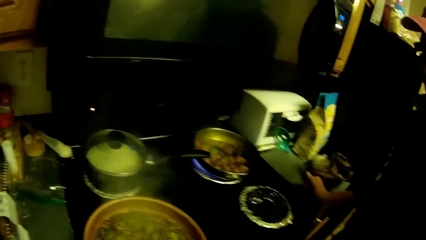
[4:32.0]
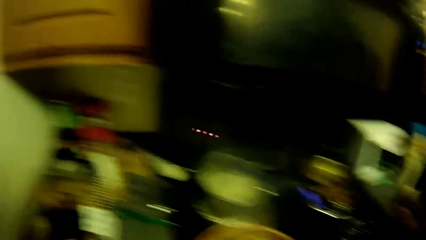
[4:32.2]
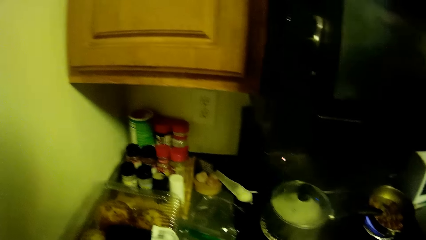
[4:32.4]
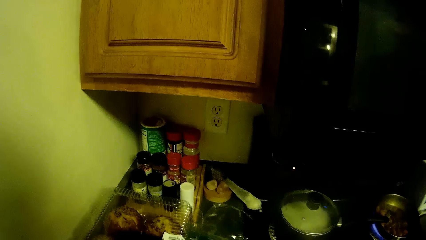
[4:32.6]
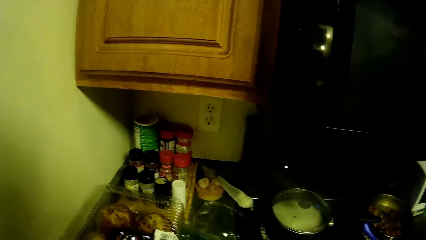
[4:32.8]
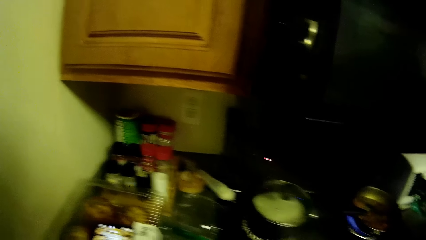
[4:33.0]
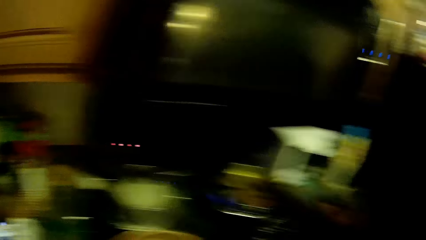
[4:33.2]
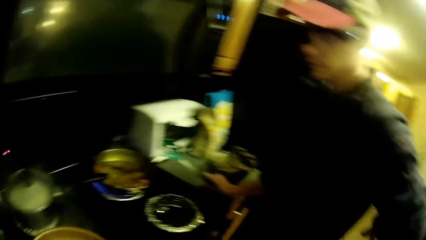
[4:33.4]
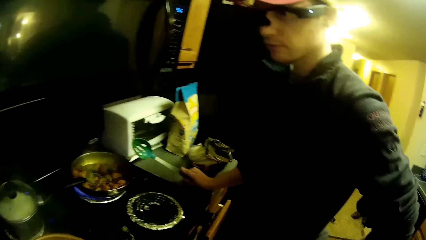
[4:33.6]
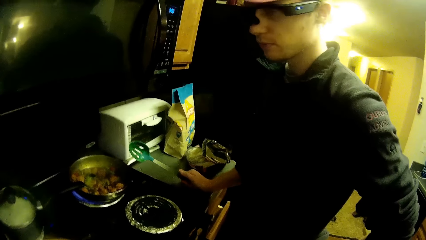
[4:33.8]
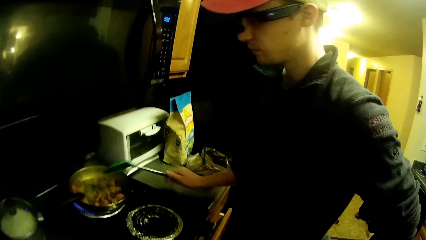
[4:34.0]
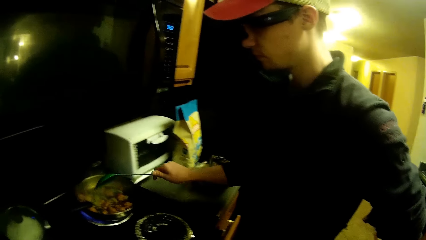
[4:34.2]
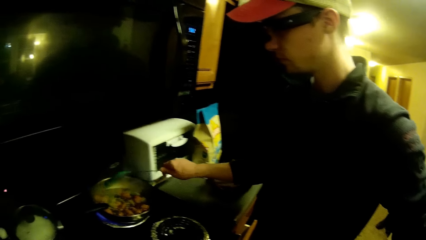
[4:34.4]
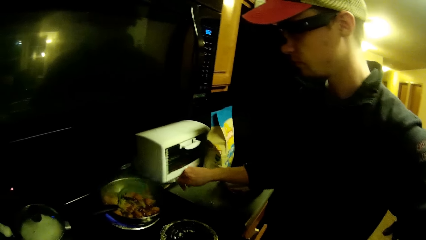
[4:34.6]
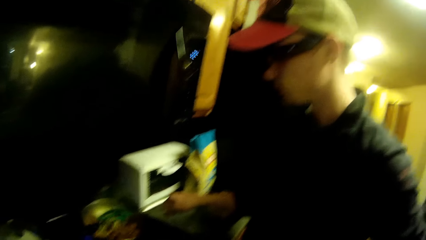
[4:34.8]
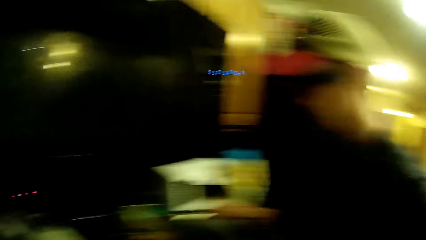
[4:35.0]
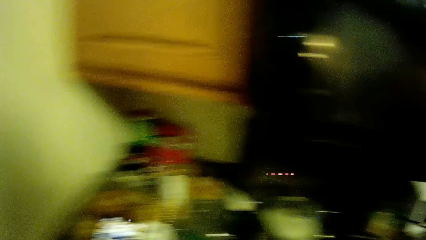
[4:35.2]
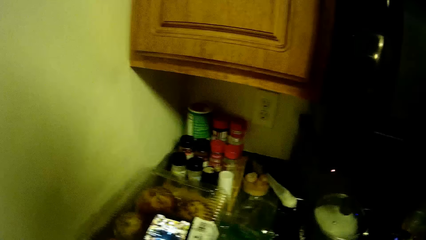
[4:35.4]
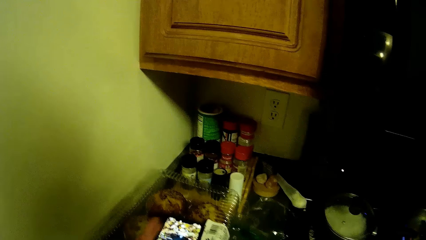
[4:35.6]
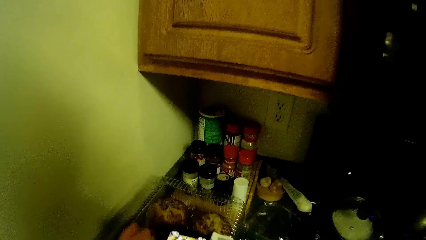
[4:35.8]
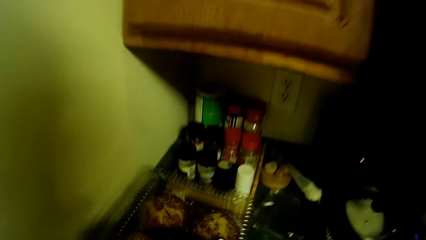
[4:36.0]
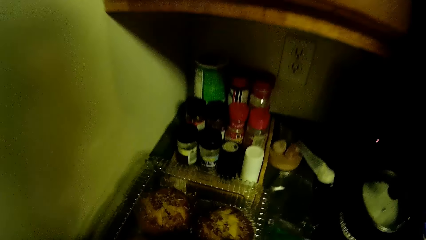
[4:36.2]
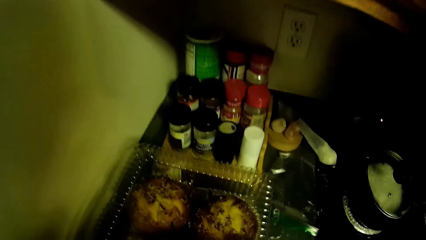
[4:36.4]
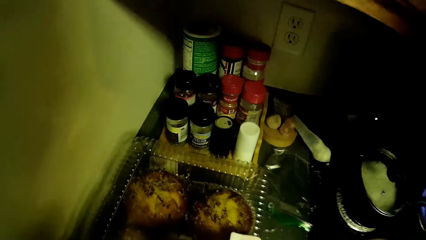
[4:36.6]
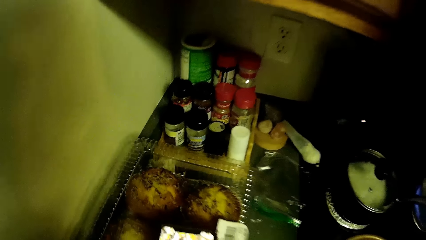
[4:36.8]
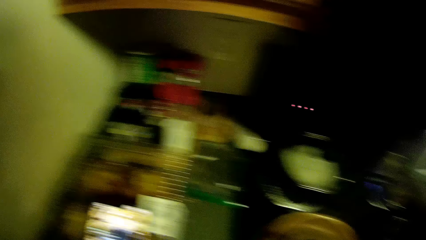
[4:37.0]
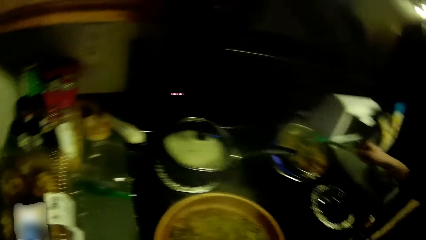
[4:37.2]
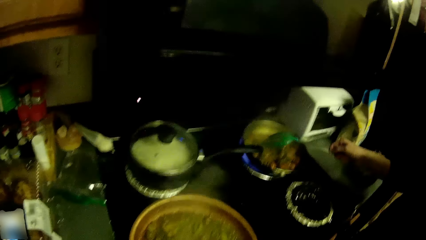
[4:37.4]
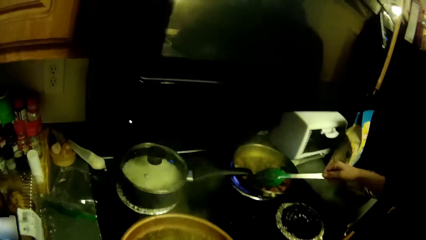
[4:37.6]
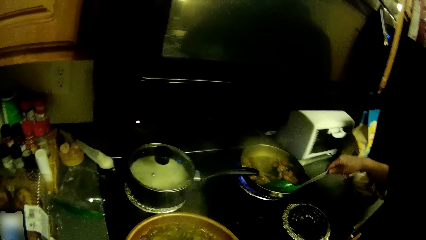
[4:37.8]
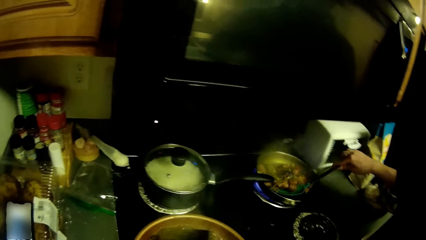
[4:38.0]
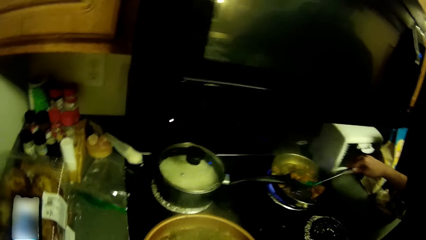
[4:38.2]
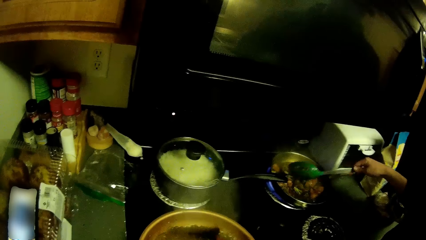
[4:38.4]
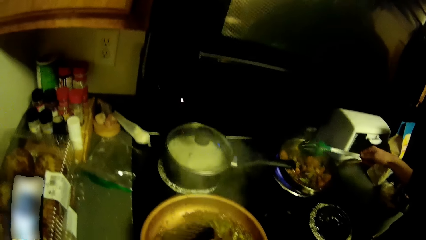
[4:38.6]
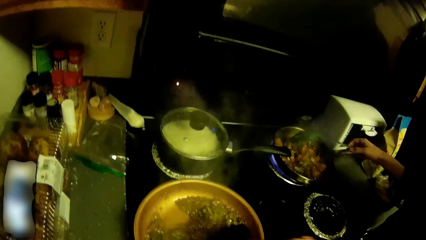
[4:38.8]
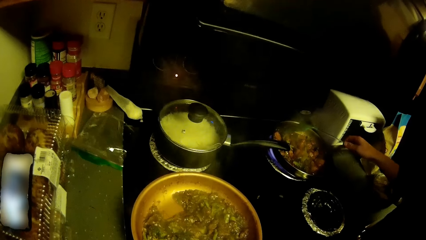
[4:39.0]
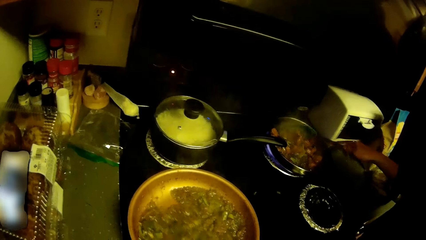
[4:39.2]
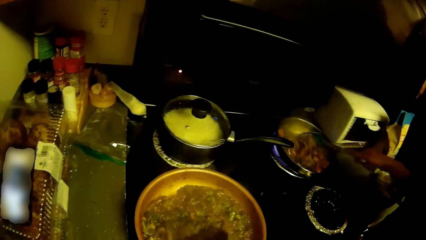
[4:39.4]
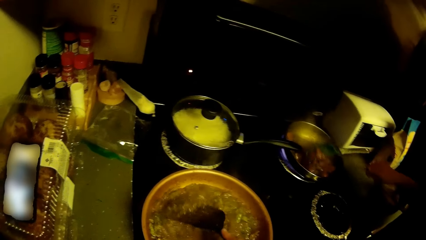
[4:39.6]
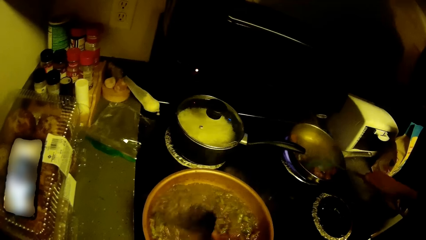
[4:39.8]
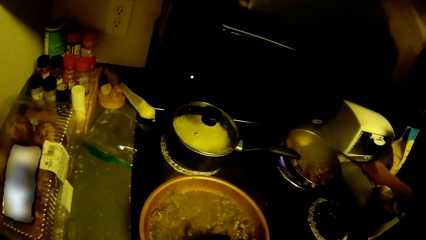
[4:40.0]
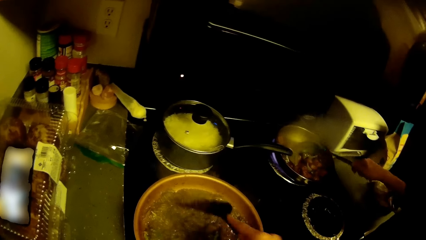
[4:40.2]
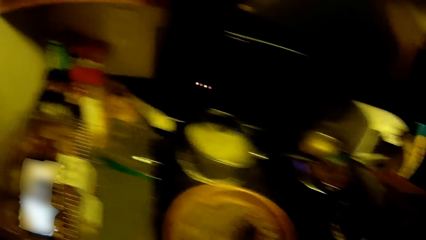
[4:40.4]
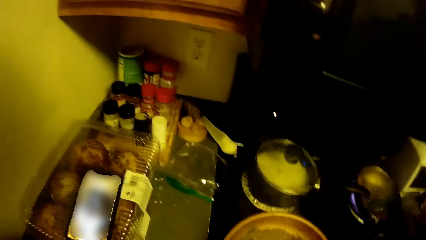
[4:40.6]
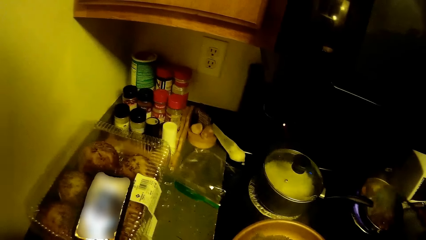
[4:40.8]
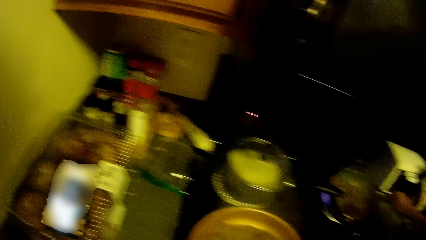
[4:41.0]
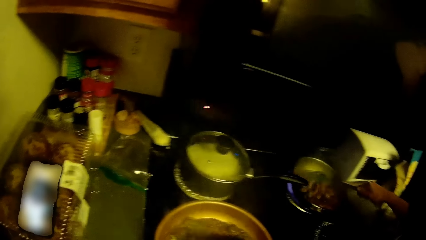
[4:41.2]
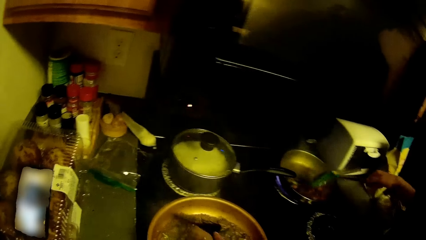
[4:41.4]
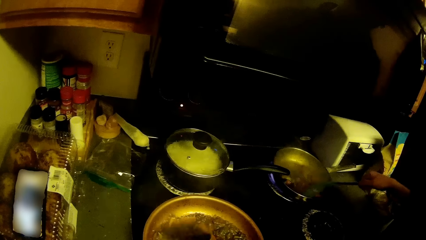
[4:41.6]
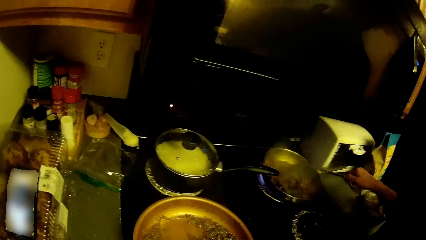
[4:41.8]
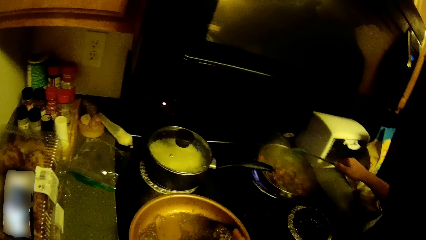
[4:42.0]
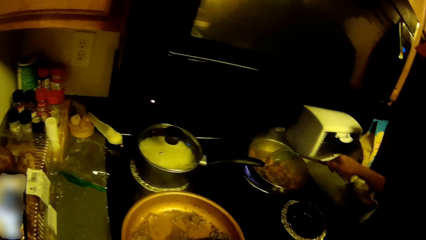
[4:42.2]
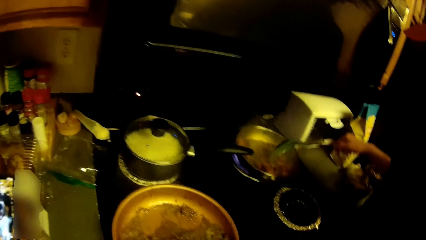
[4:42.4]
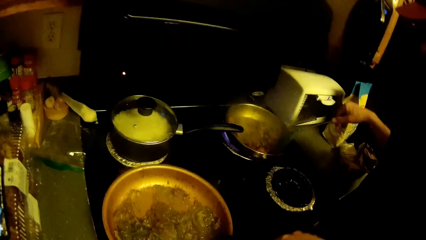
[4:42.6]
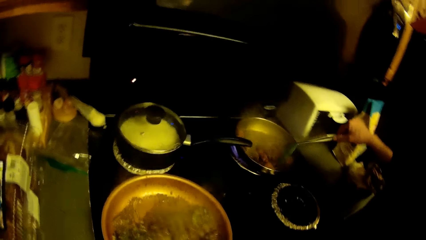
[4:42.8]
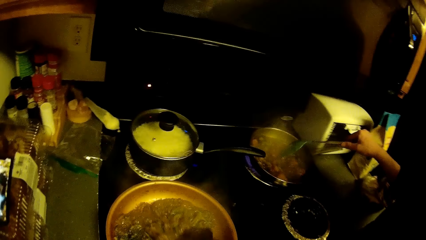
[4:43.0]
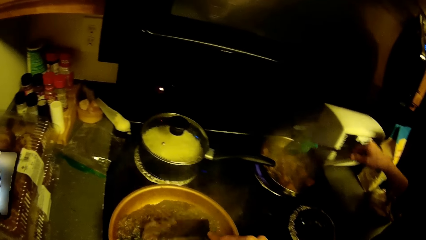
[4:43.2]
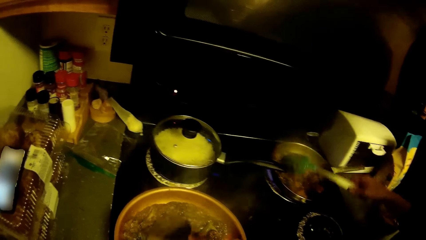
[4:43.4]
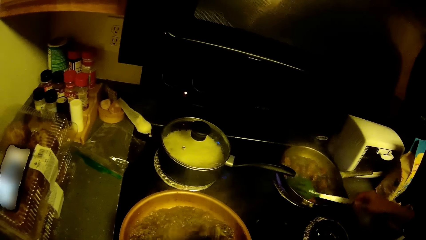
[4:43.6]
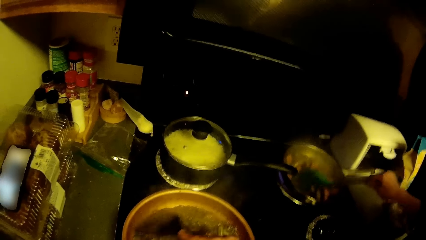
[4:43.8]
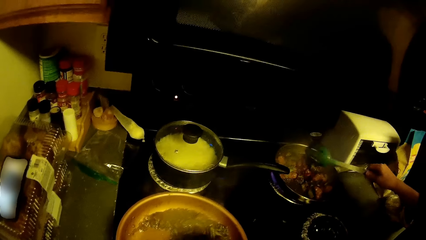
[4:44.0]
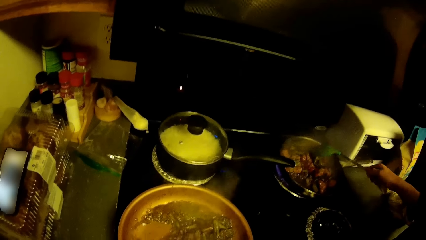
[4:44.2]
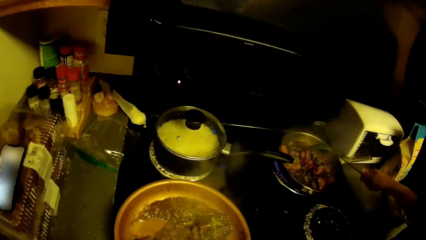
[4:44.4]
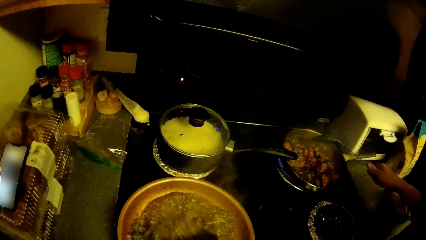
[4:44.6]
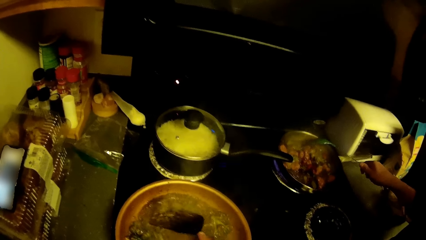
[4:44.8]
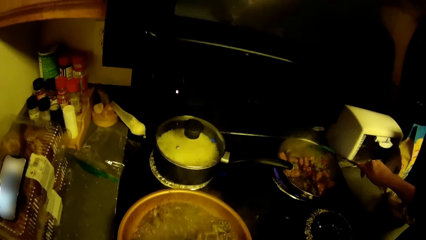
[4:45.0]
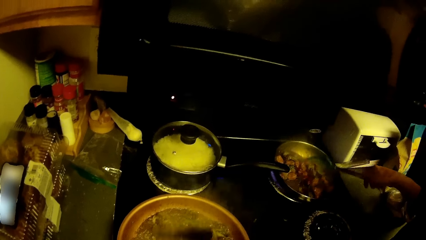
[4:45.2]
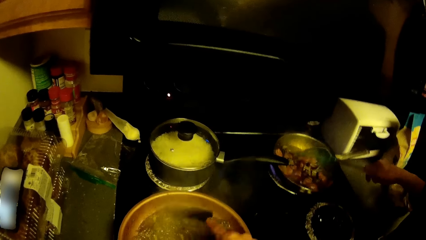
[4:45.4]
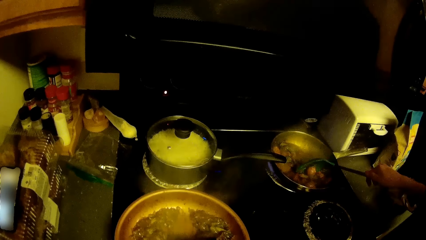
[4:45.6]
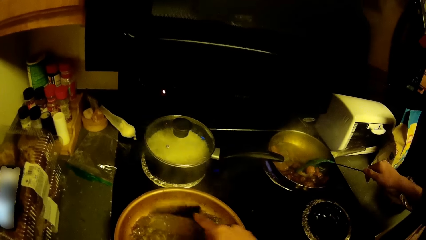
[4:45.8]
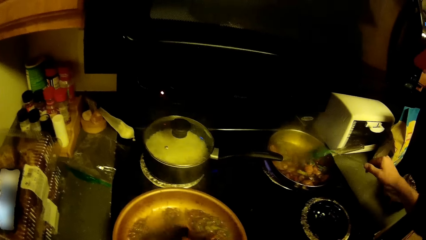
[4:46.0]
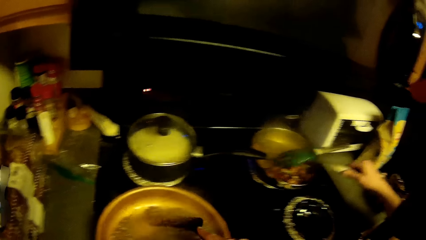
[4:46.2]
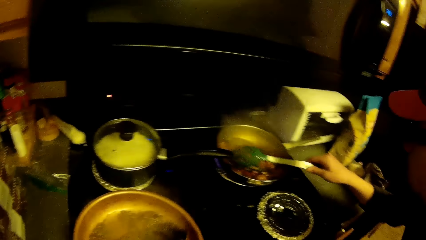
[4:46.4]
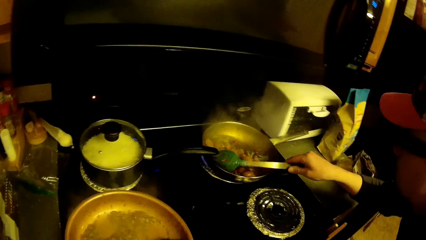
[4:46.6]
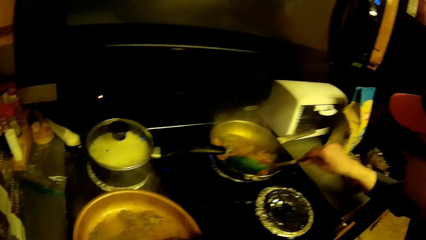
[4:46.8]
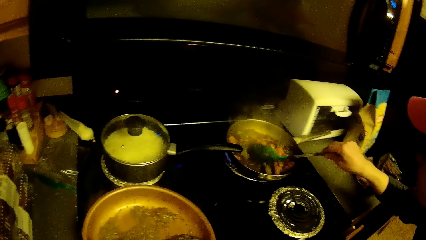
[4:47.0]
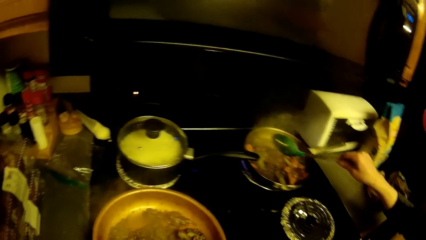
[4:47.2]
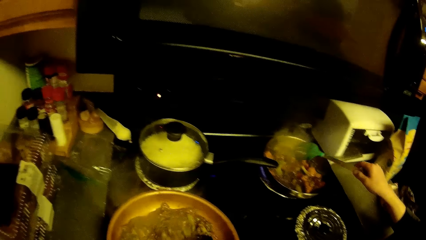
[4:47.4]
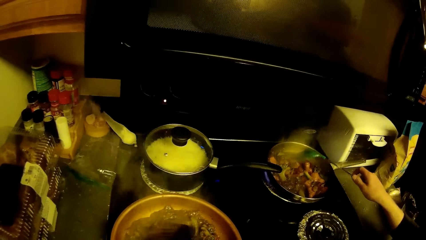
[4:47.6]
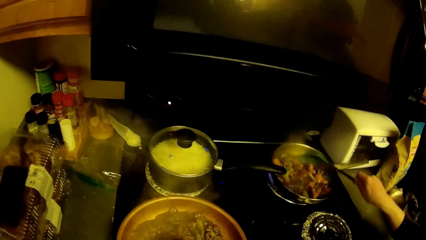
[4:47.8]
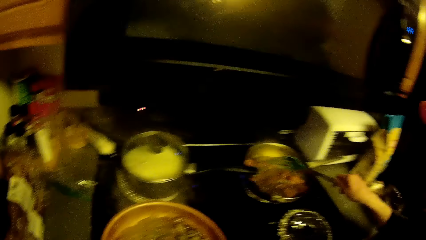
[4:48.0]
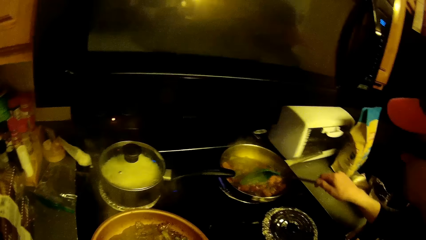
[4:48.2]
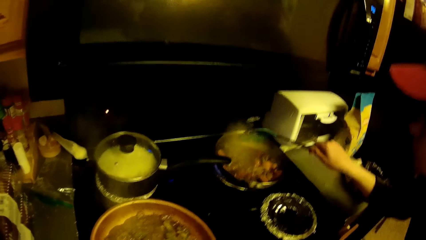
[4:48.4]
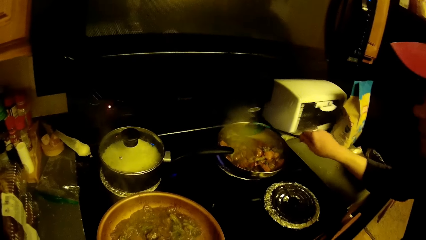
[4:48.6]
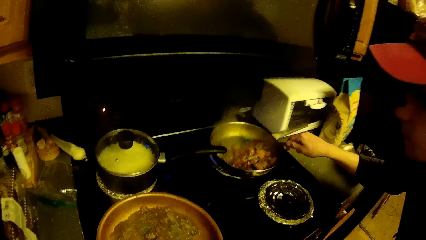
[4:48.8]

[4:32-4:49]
The camera wearer looks around. A person cooks.
